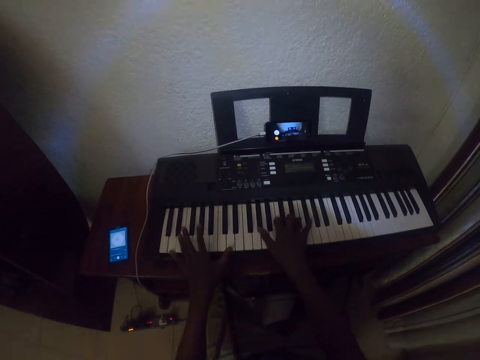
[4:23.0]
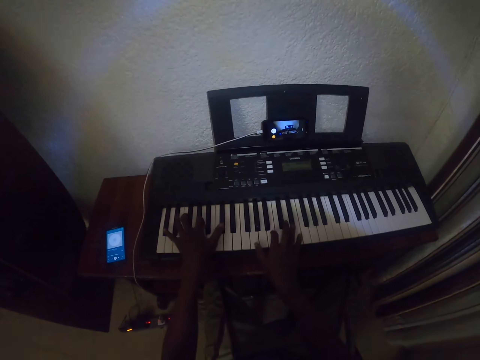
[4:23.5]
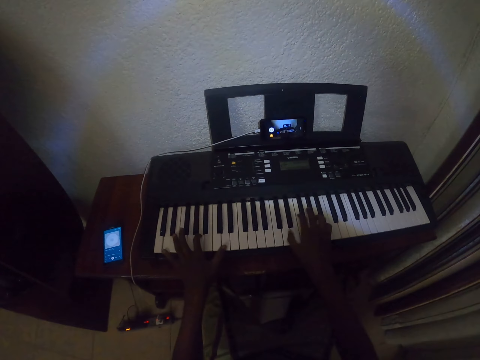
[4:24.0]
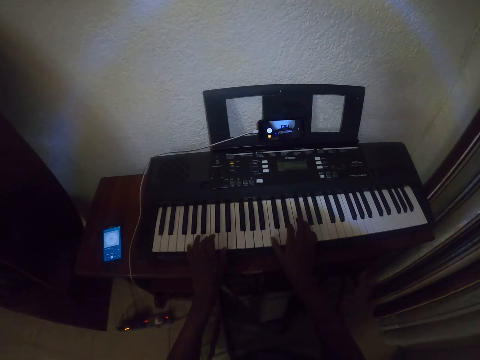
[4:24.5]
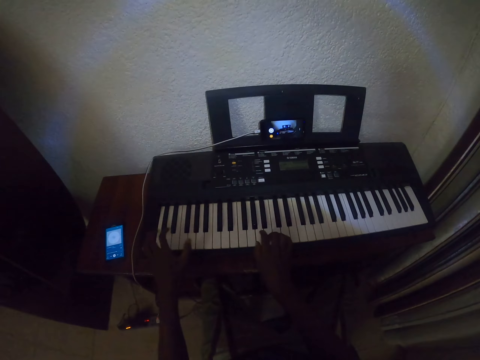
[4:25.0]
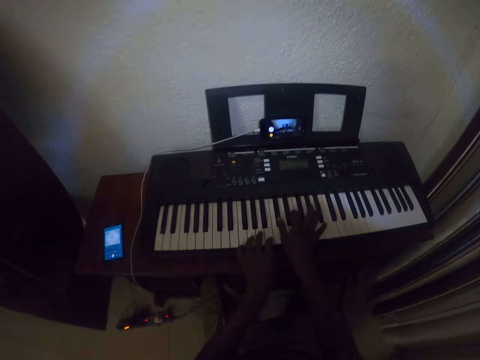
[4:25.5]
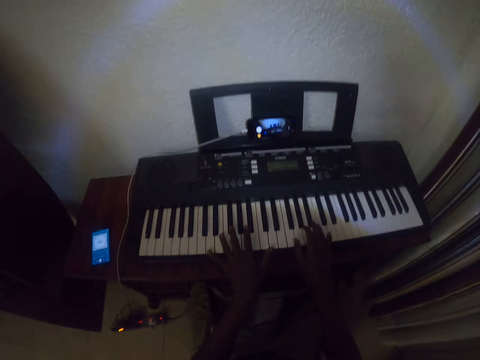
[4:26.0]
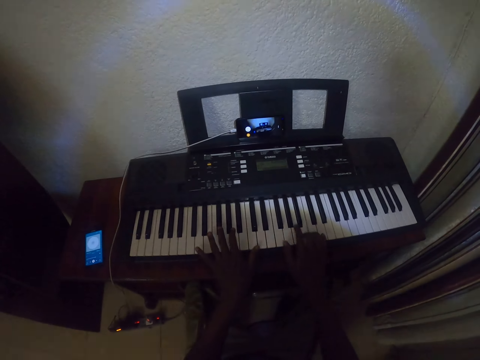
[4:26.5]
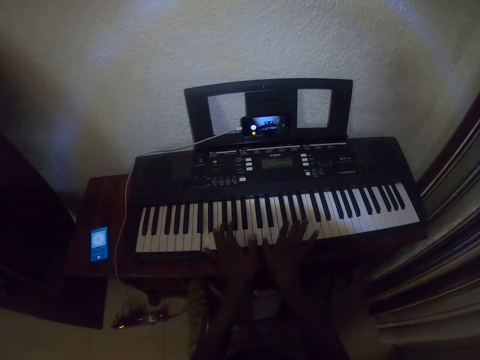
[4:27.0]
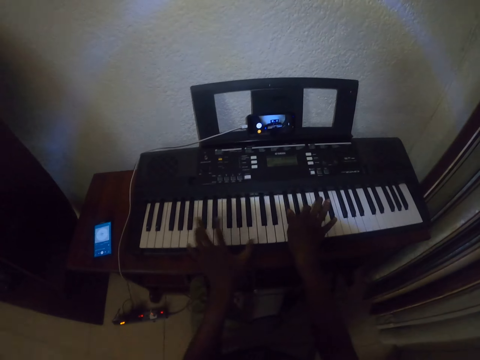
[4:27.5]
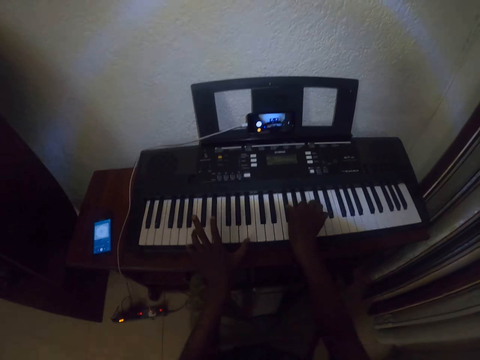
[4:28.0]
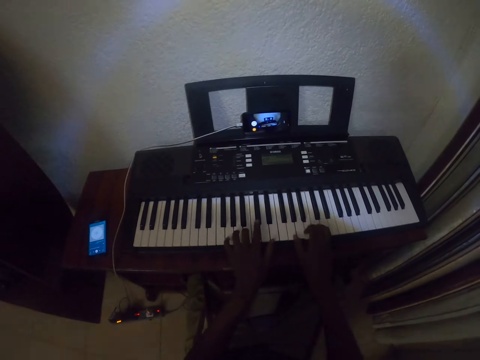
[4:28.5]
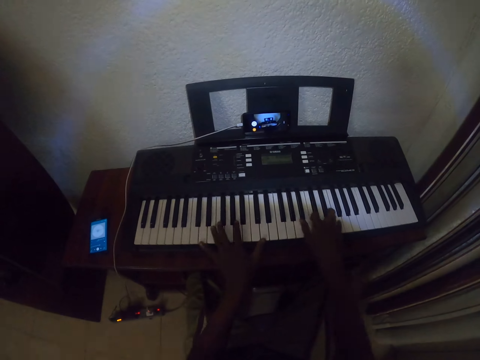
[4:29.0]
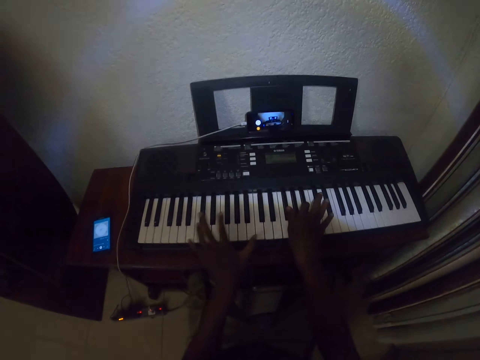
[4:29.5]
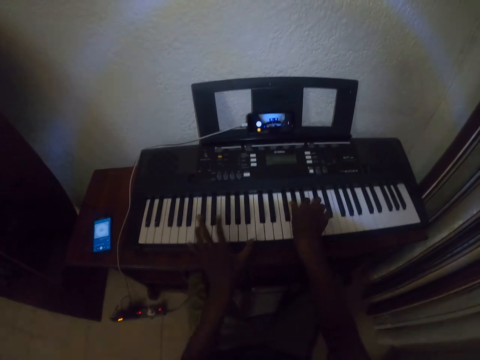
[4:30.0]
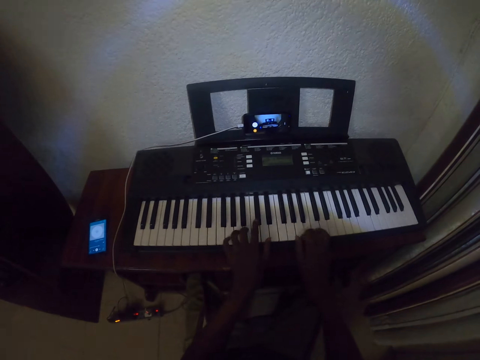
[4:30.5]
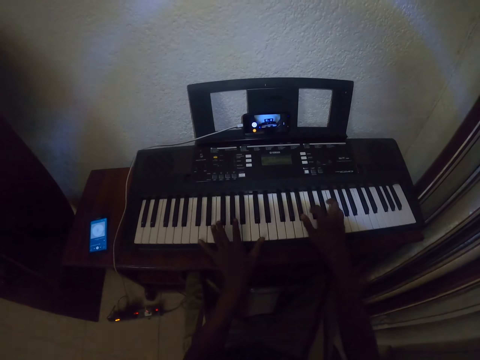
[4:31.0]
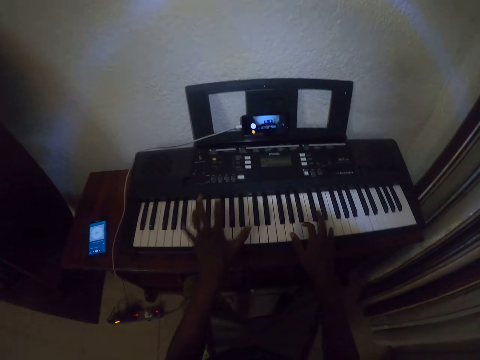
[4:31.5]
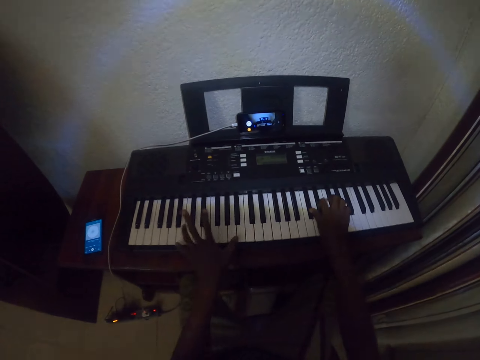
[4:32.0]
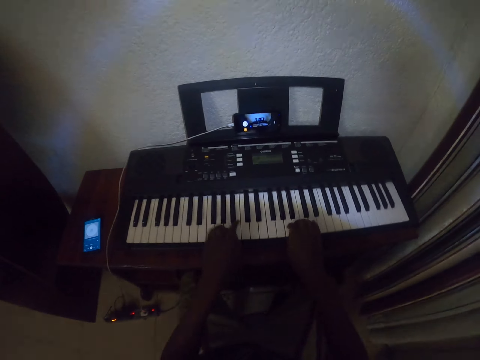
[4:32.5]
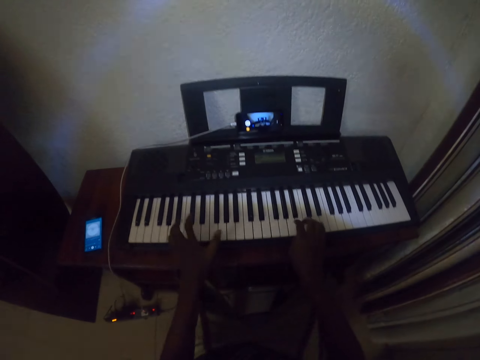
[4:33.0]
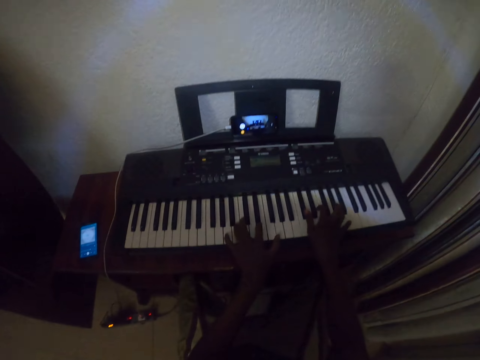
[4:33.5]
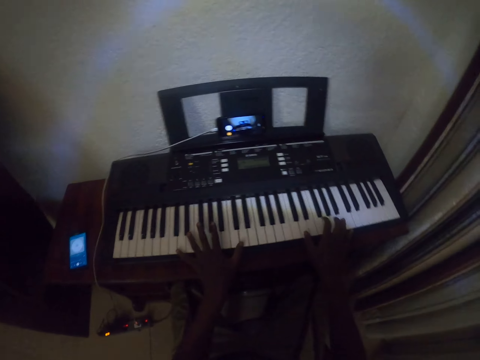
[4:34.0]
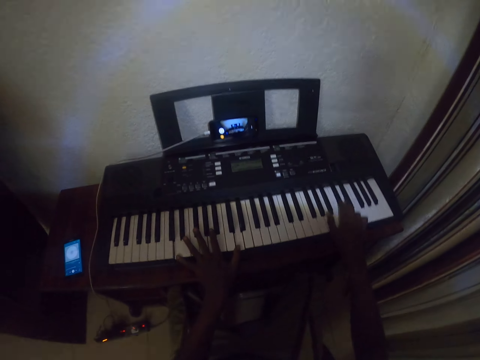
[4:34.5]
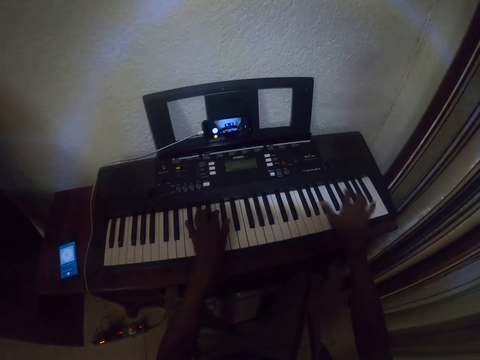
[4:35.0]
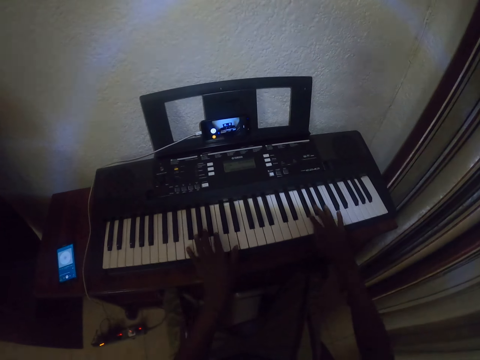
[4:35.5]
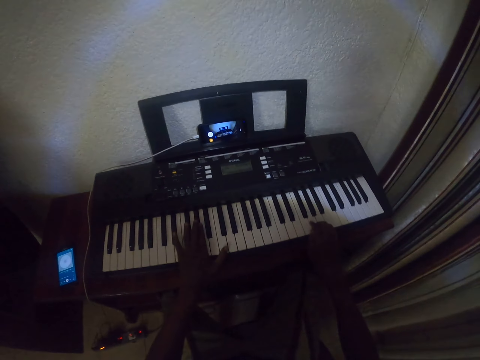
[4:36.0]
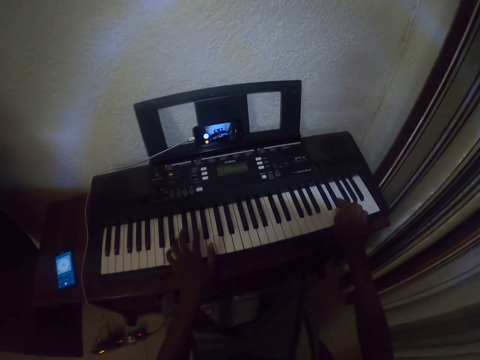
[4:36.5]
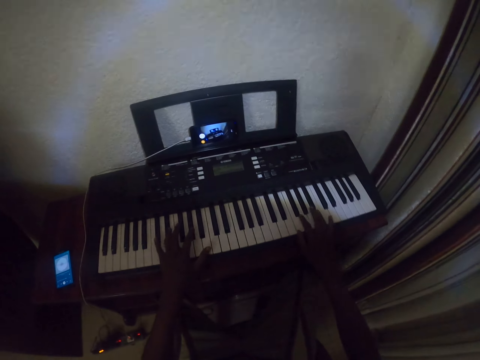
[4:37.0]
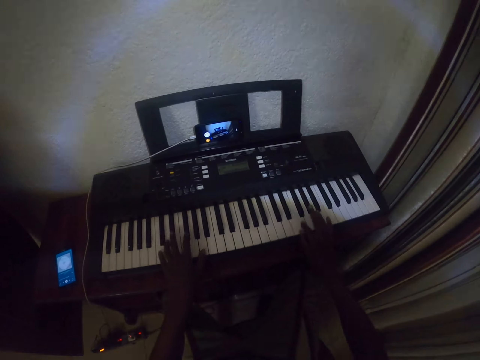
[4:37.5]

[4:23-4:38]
The camera wearer plays the piano with both hands. They play the piano with both hands repeatedly.

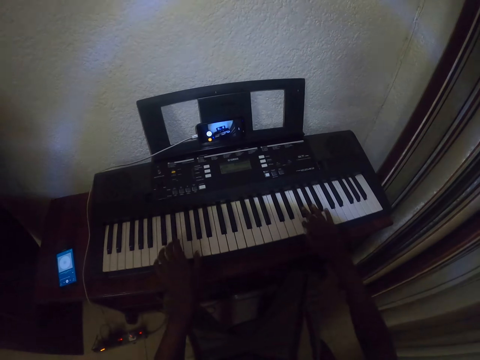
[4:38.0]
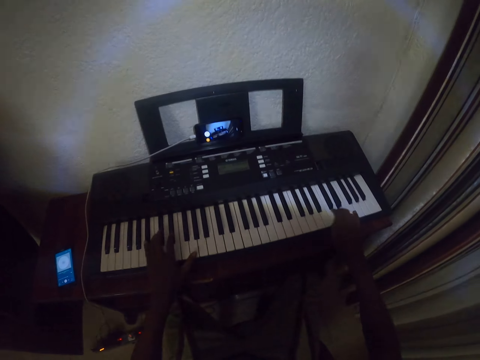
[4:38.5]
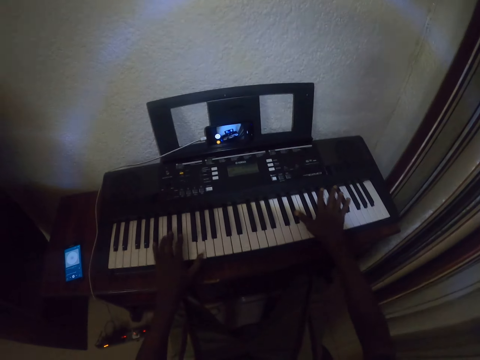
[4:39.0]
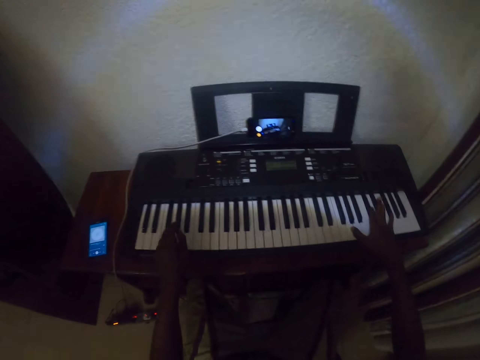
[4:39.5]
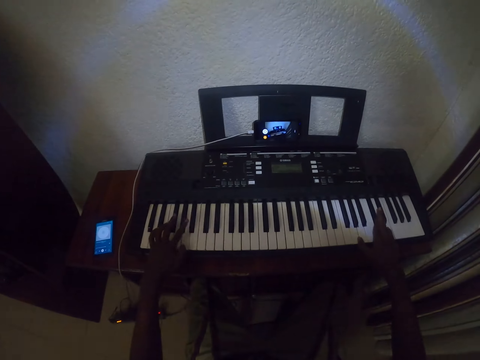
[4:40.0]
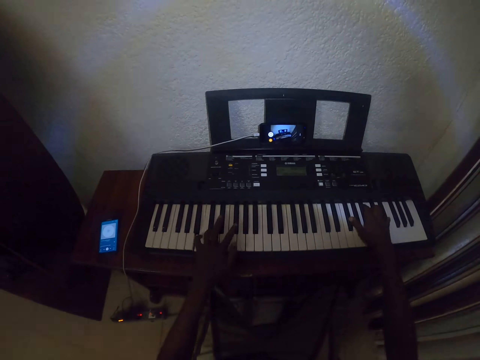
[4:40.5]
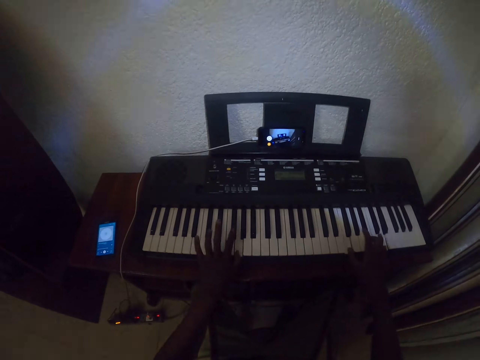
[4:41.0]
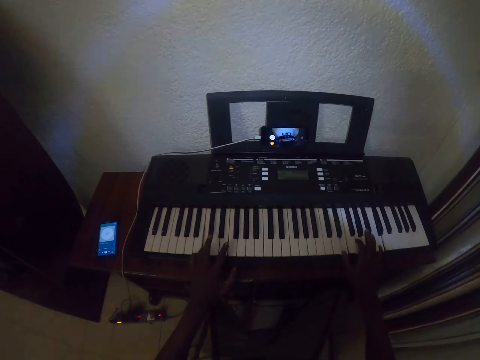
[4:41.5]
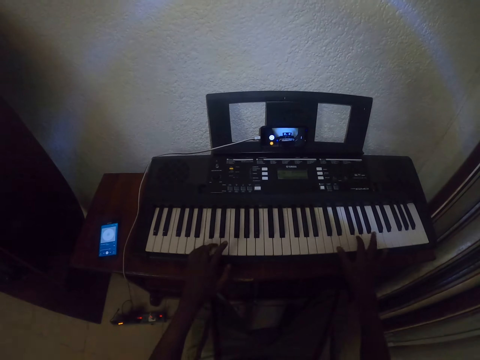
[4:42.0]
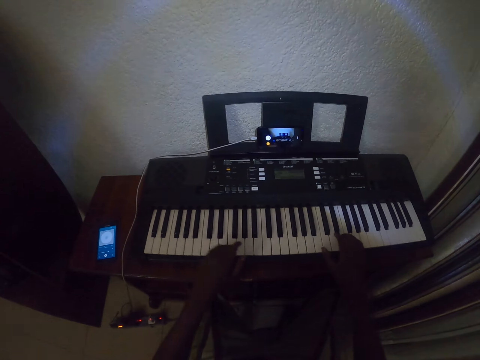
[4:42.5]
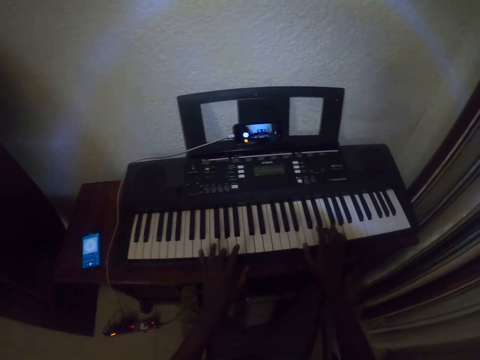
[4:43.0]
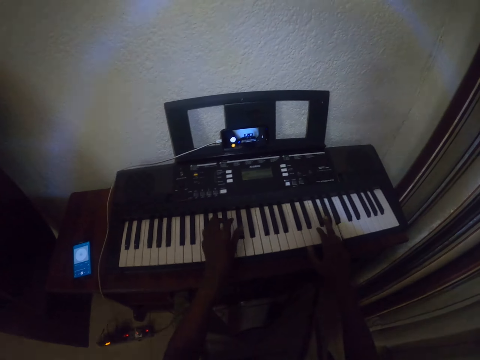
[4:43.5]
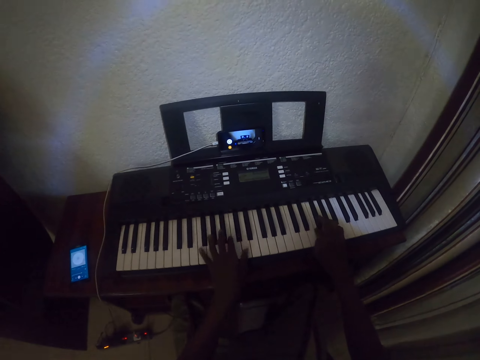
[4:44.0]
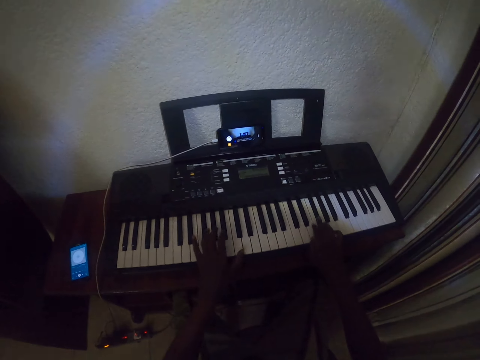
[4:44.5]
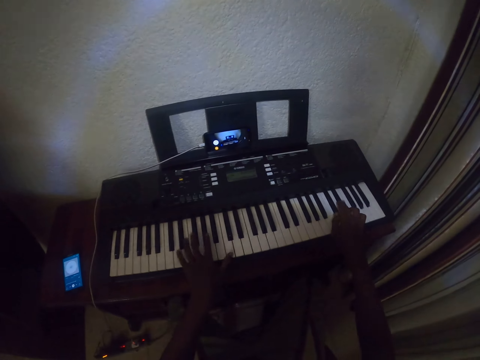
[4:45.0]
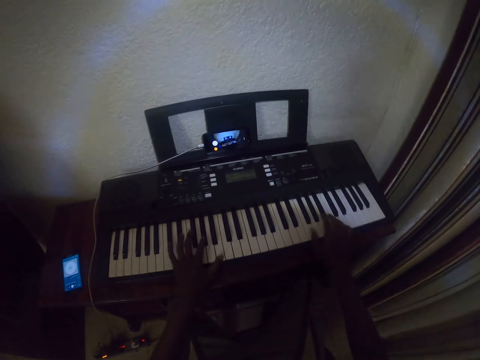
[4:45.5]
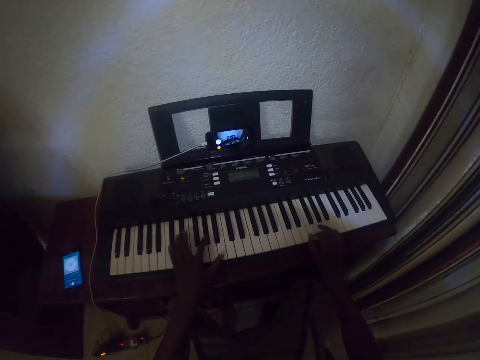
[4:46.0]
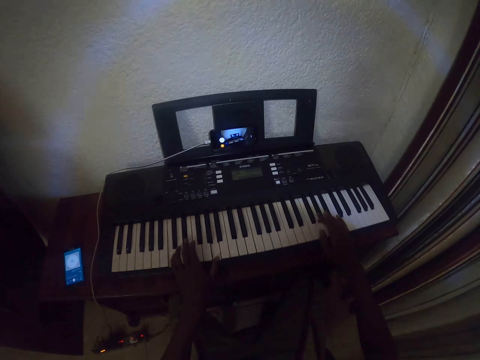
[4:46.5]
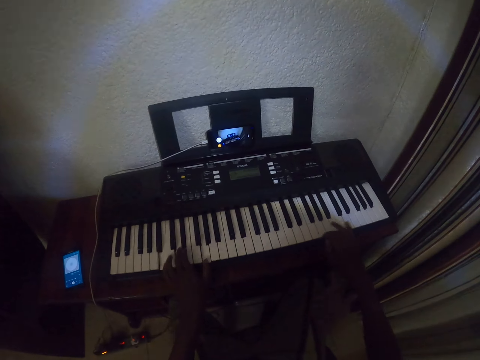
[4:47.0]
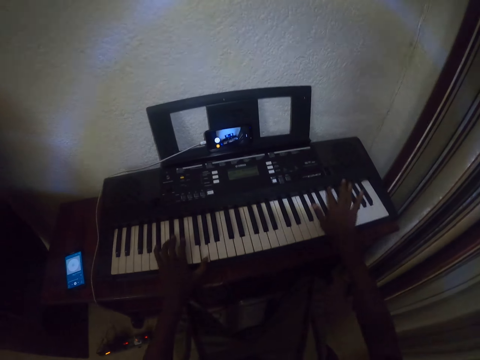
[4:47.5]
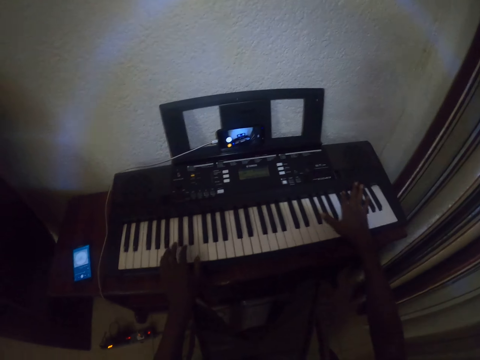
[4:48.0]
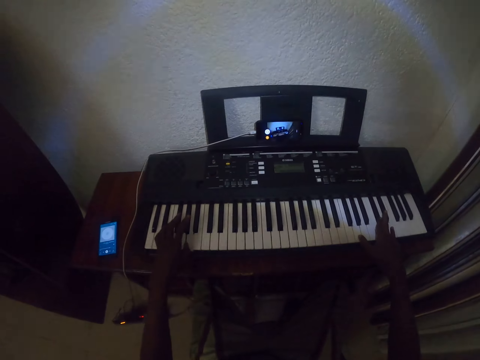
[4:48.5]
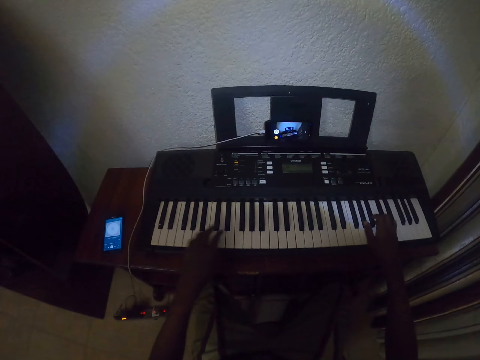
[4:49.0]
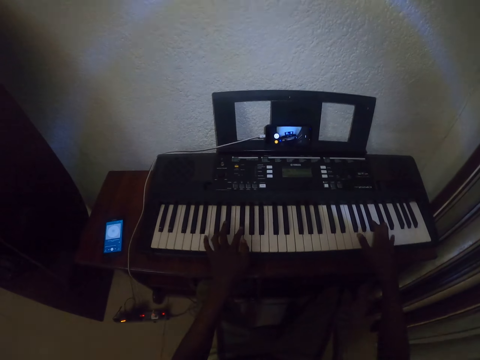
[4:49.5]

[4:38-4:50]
The camera wearer plays the piano with both hands. They play the piano with both hands repeatedly.
